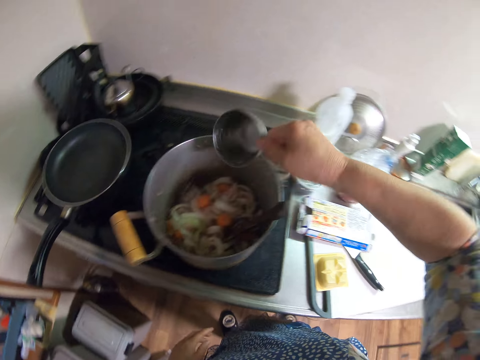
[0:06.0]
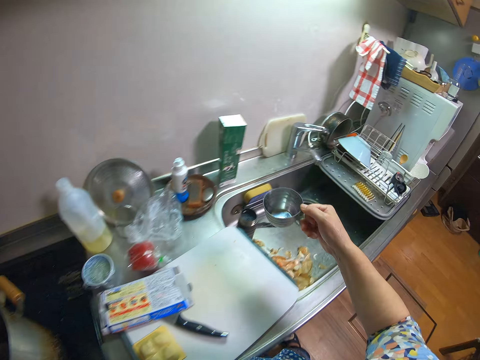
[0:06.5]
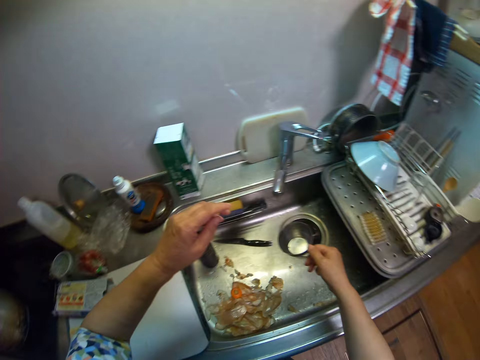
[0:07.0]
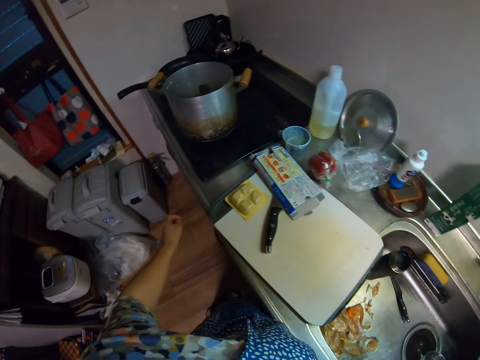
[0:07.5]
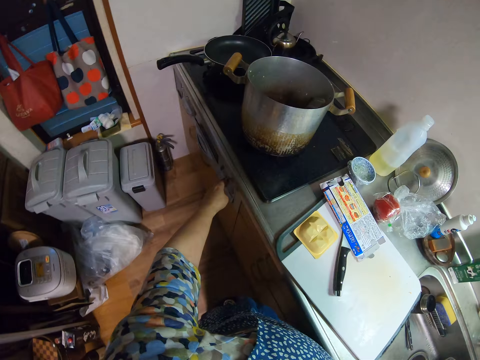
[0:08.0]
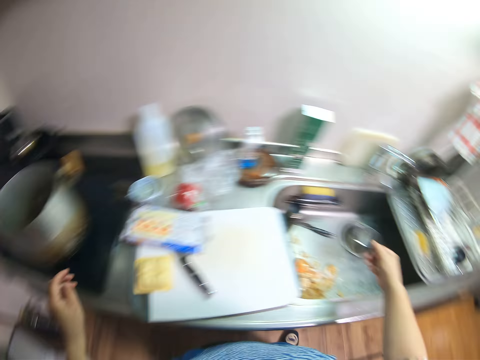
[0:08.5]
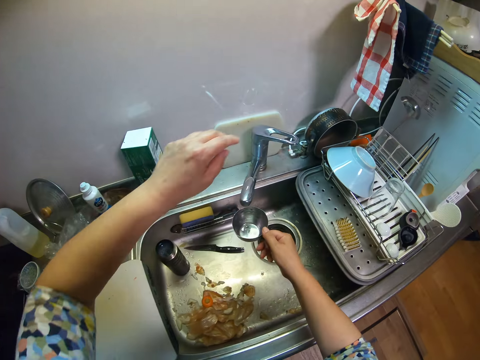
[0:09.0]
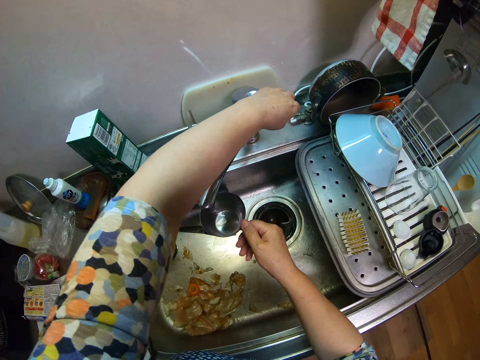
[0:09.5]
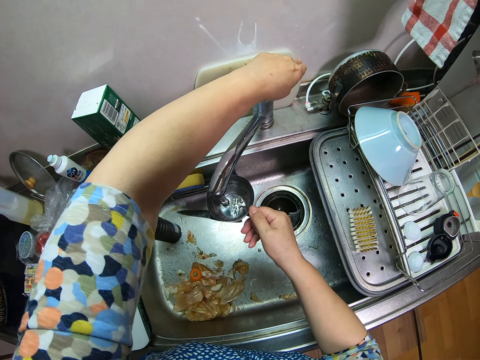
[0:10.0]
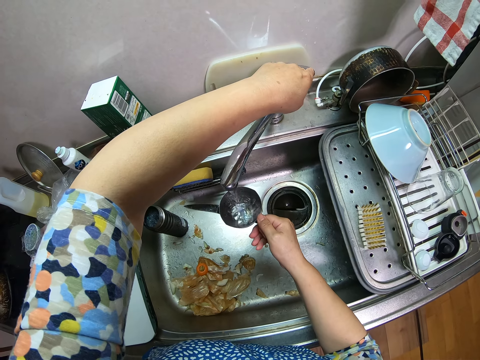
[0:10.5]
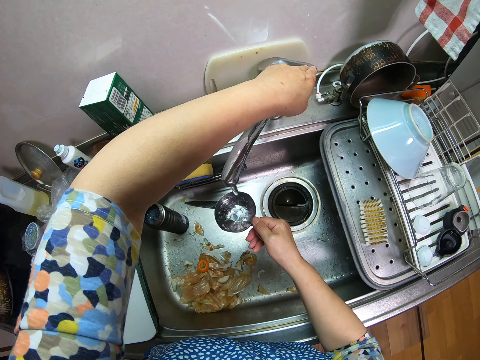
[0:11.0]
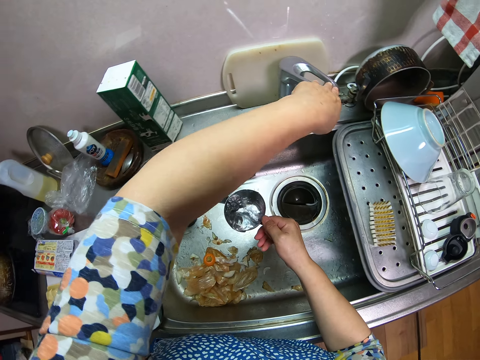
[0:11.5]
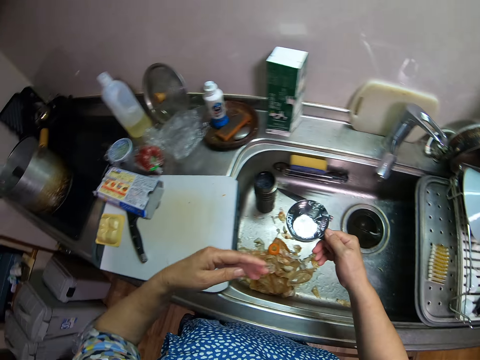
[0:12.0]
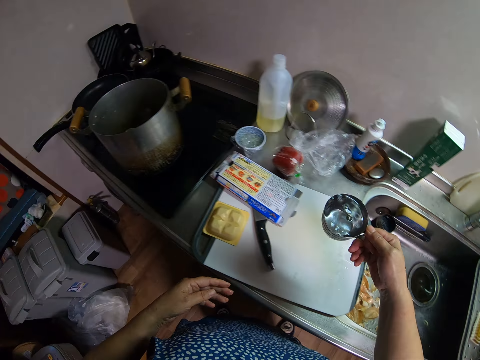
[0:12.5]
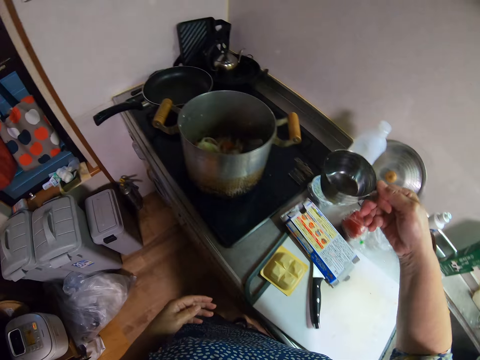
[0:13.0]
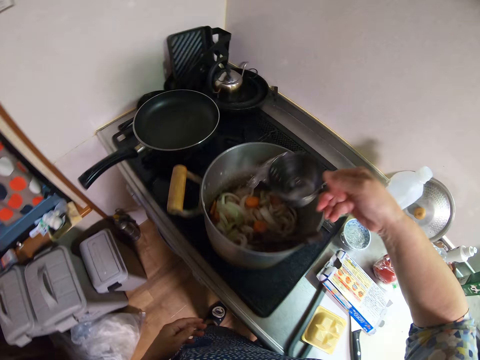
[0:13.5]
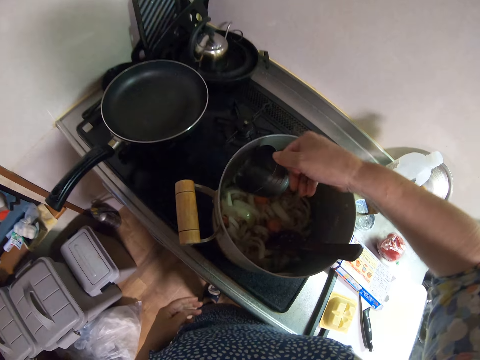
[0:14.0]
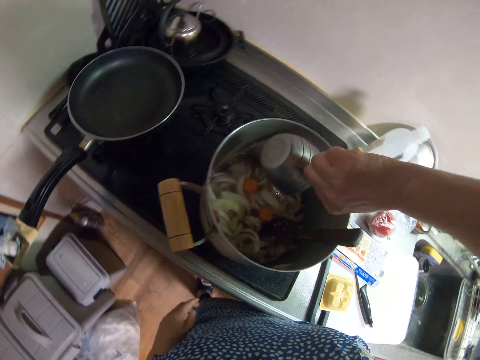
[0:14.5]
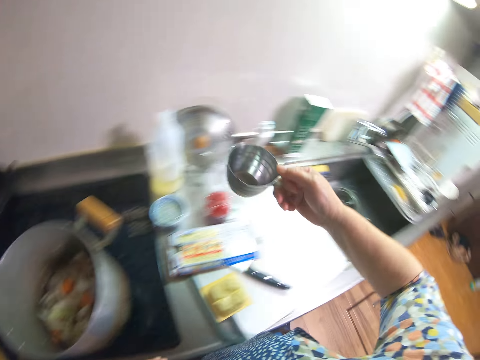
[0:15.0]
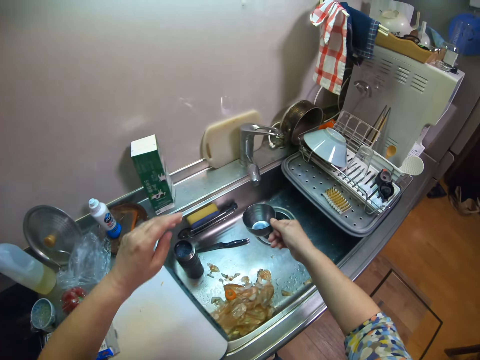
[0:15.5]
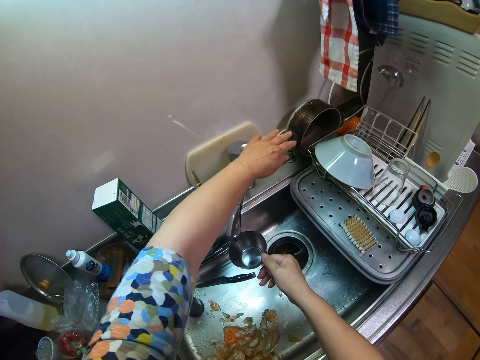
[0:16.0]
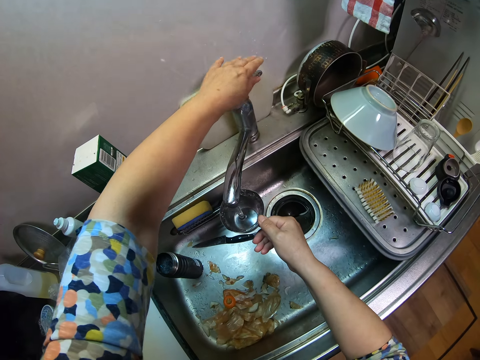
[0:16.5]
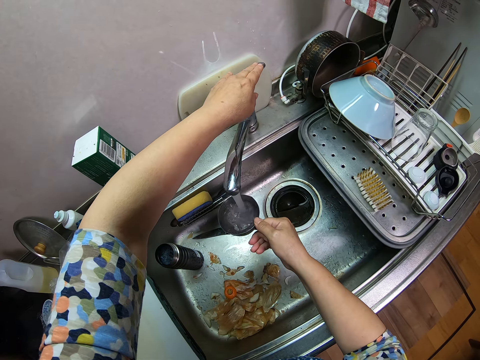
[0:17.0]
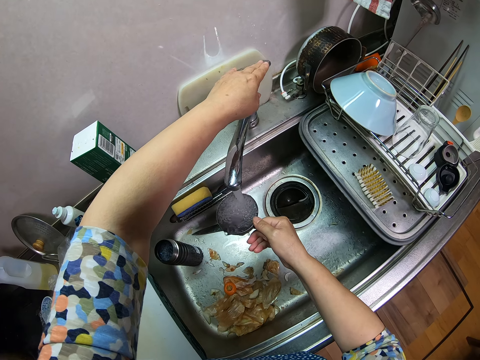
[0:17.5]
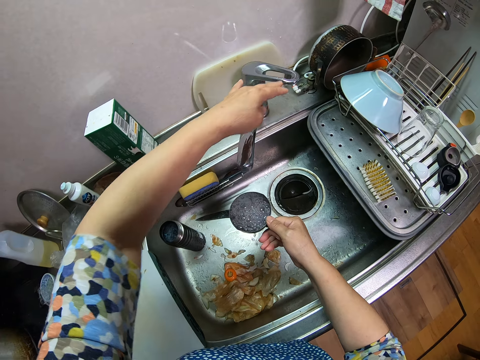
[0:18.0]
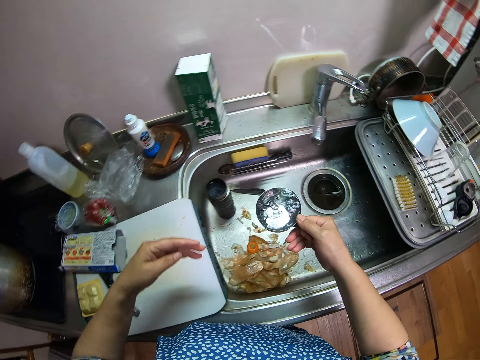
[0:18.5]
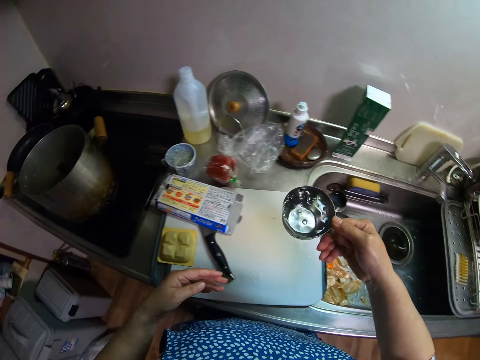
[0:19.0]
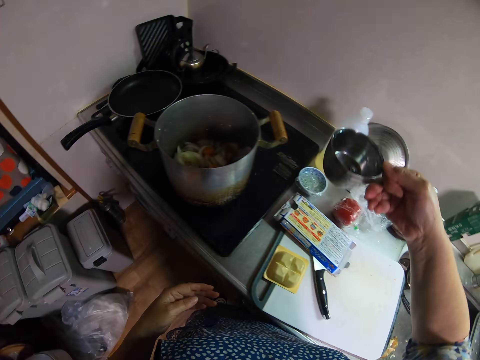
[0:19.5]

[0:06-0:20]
The camera wearer walks around the kitchen. They look around the kitchen. They turn off the gas cooker. They turn on the cooker. They turn on the tap. They fetch water with a cup. They turn off the tap. They walk around the kitchen. They pour the water in the cup into the cooking pot. They move around the kitchen. They turn on the tap. They fetch water with the cup. They turn off the tap. They move around the kitchen.

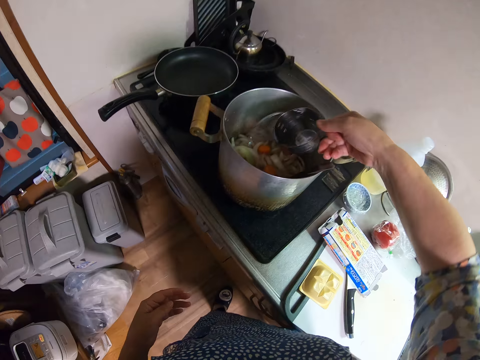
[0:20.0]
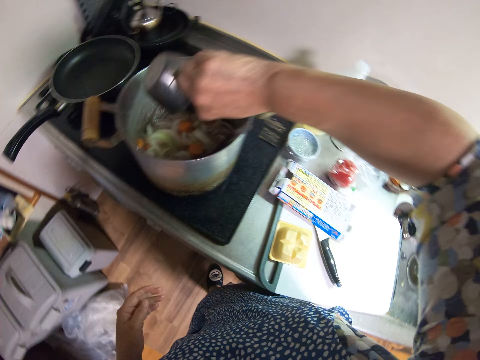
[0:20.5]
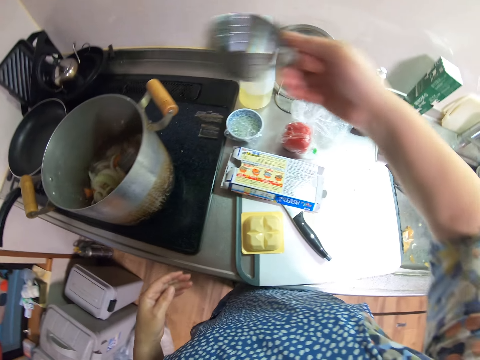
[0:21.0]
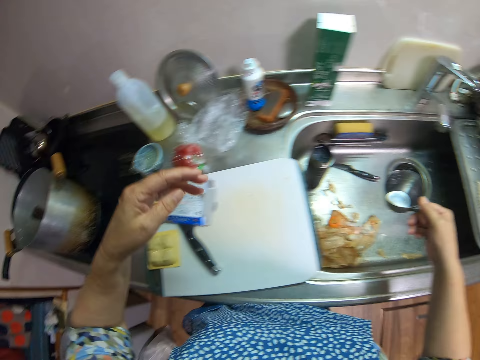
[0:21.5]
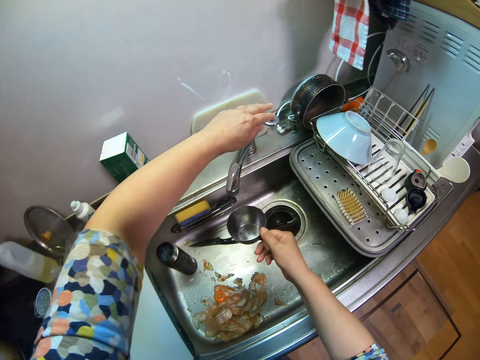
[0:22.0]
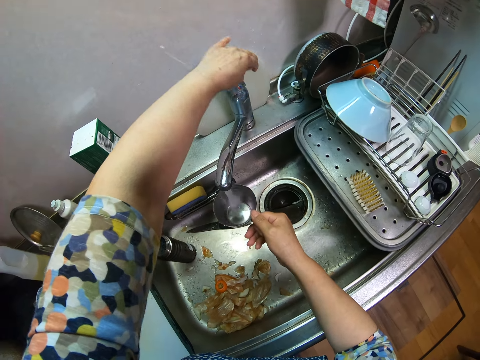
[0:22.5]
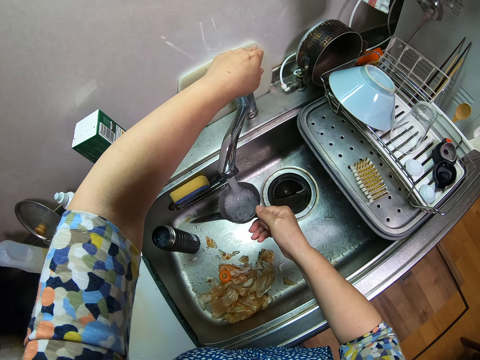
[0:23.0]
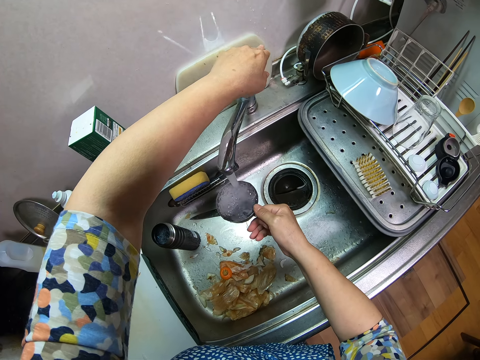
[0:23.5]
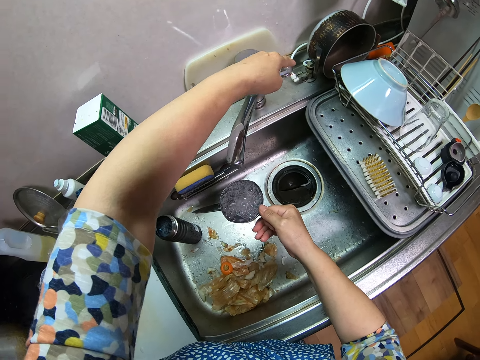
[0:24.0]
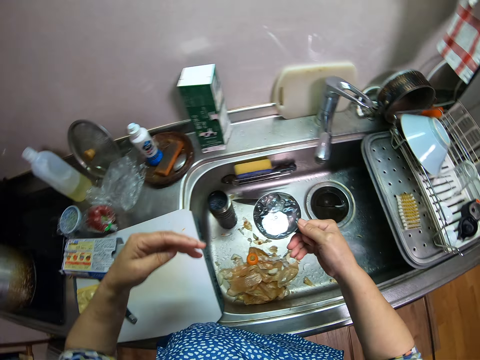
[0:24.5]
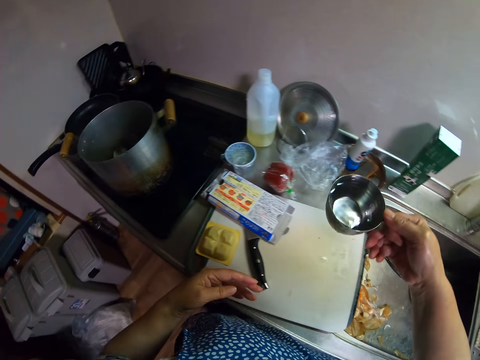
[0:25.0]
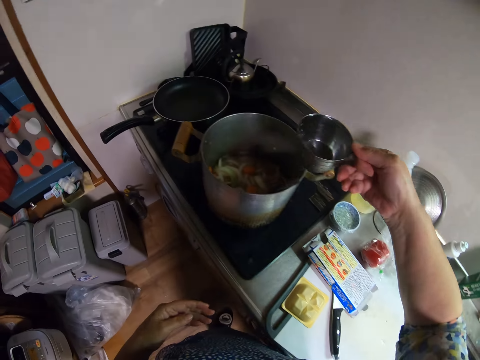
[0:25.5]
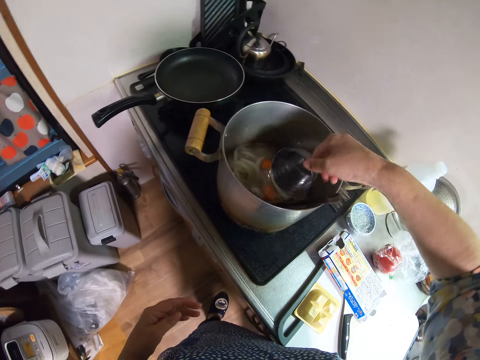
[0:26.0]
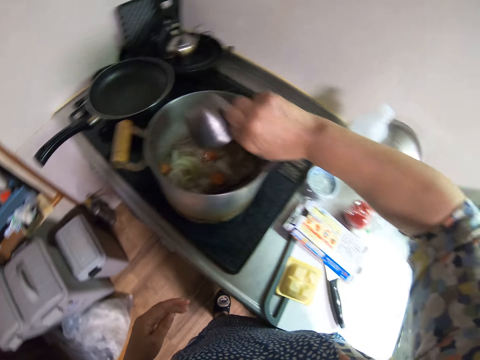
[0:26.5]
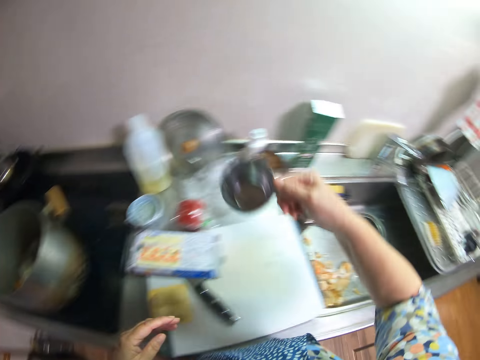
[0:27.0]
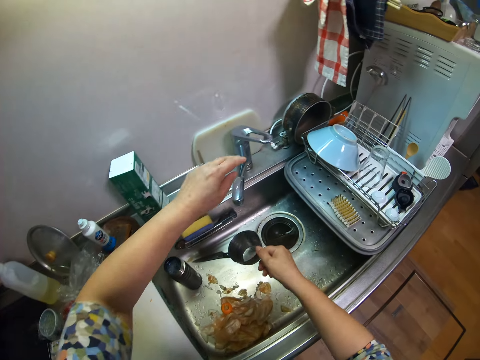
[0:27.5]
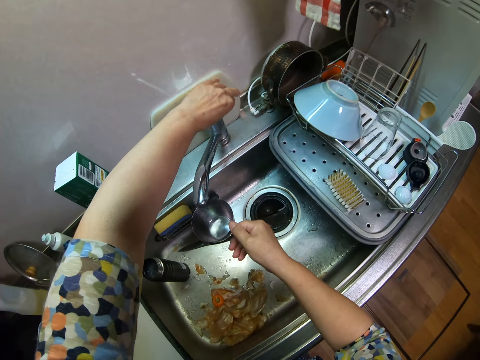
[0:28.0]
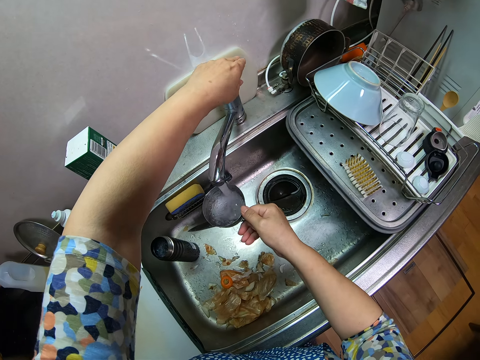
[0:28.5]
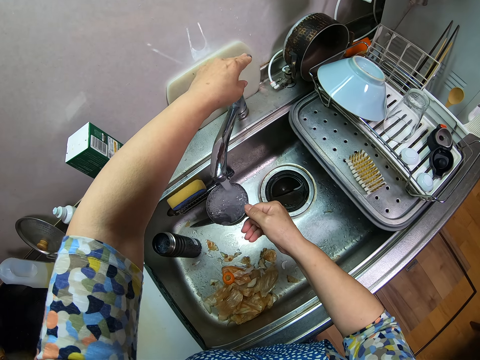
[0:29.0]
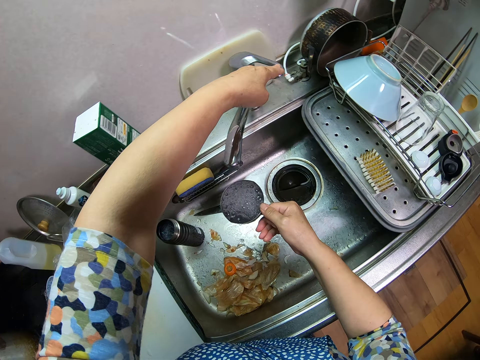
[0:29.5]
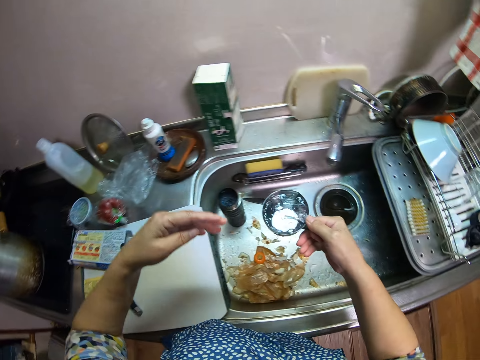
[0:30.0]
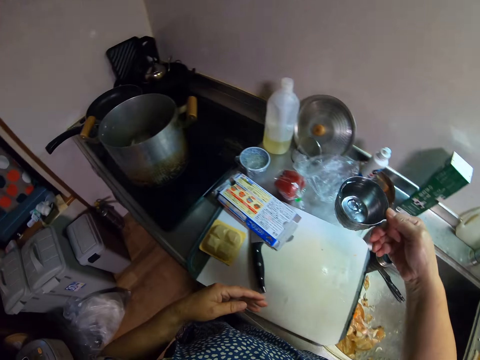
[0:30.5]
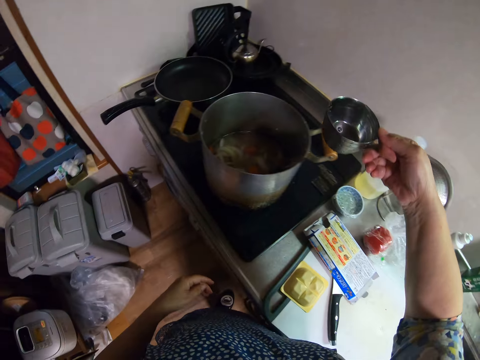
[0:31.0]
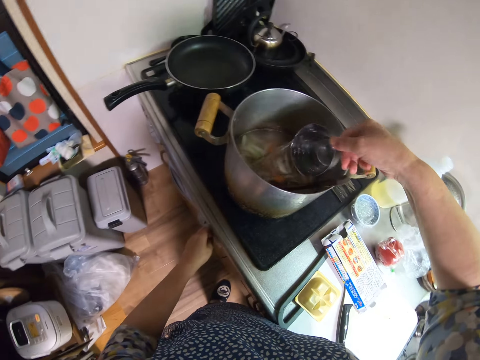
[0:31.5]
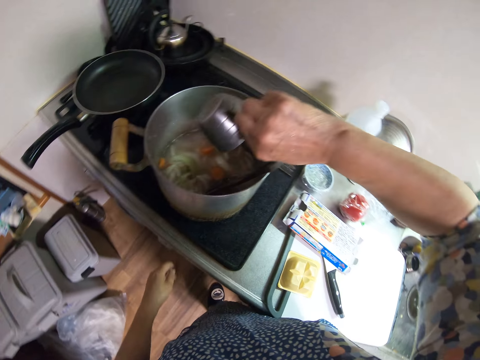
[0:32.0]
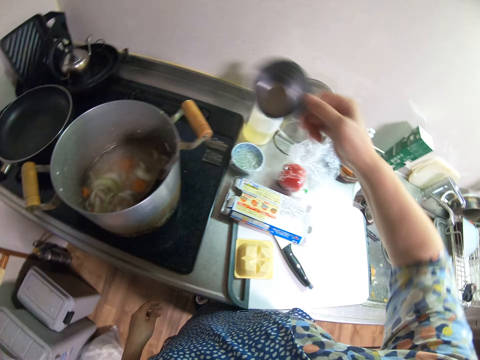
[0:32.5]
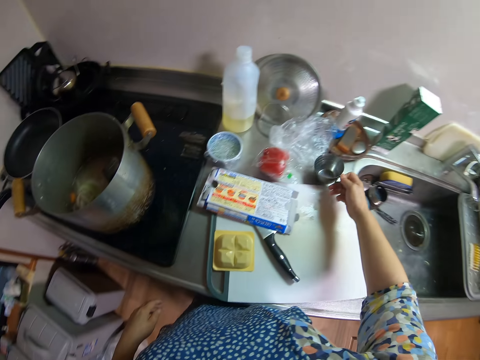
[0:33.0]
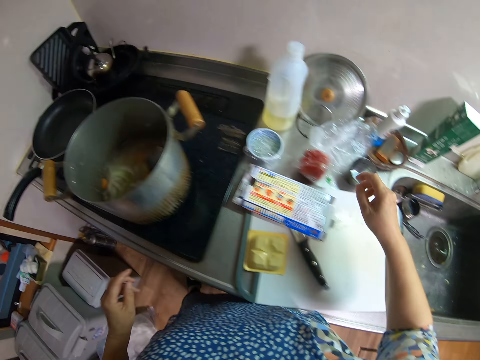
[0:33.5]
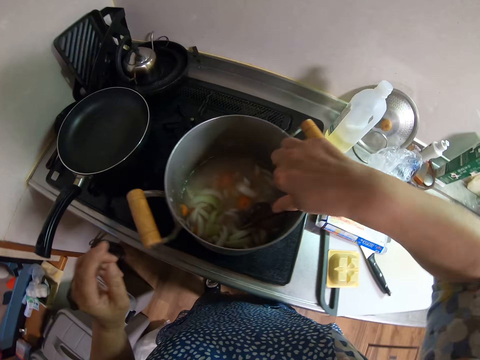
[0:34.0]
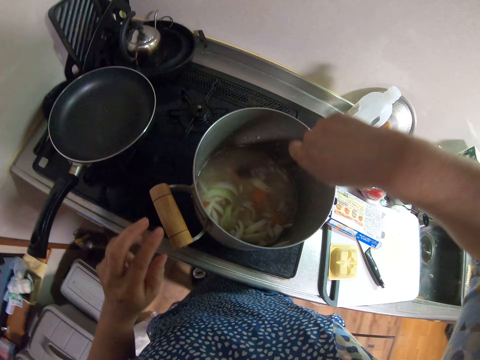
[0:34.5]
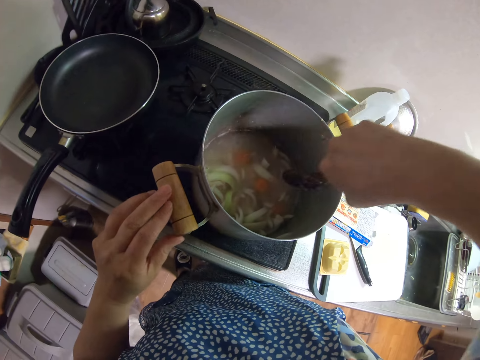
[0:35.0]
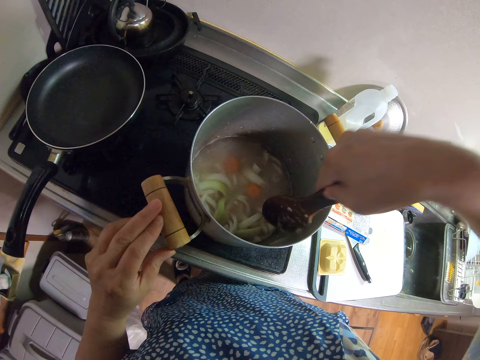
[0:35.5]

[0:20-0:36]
The camera wearer pours the water in the cup into the cooking pot. They move around the kitchen. They turn on the tap. They fetch water with the cup. They turn off the tap. They move around the kitchen. They pour the water in the cup into the pot. They move around the kitchen. They turn on the tap. They fetch water with the cup. They turn off the tap. They move around the kitchen. They pour the water in the cup into the pot. They put the cup on the countertop. They pick up a wooden flat spoon in the cooking pot. They scoop something in the cooking pot with the flat spoon.
